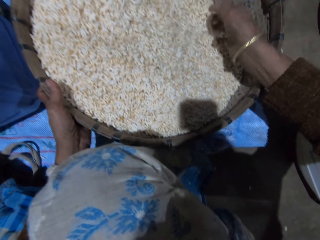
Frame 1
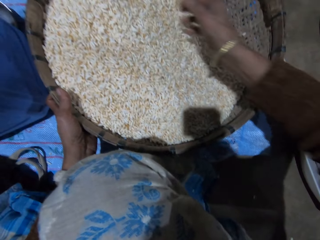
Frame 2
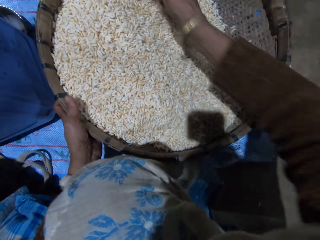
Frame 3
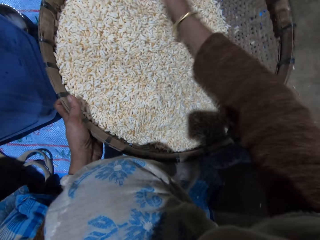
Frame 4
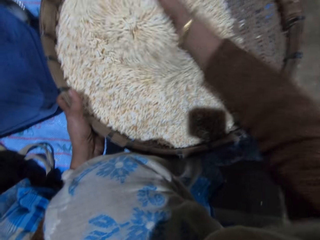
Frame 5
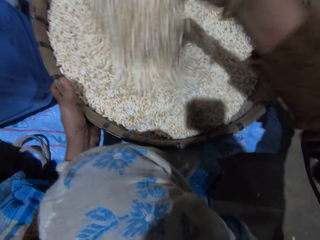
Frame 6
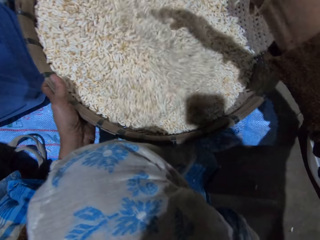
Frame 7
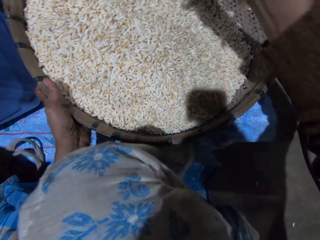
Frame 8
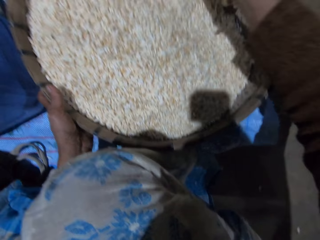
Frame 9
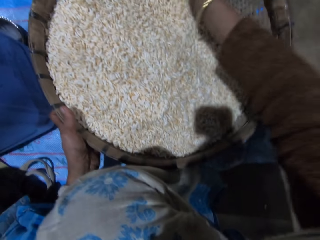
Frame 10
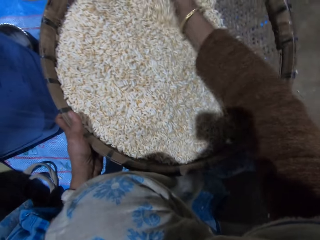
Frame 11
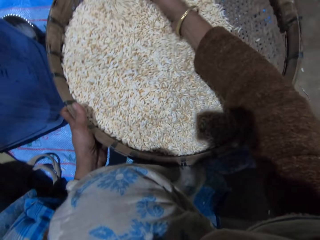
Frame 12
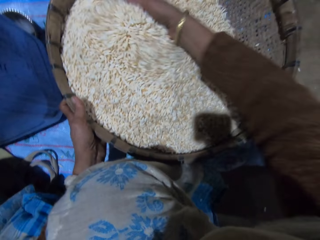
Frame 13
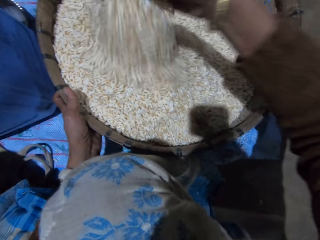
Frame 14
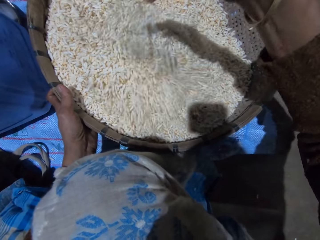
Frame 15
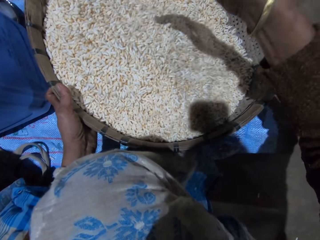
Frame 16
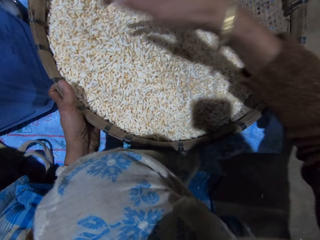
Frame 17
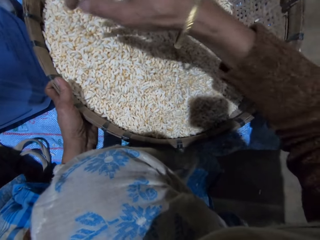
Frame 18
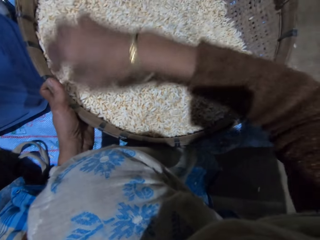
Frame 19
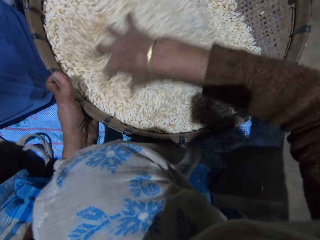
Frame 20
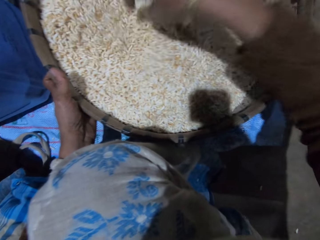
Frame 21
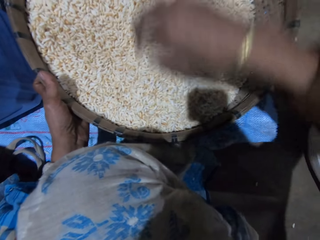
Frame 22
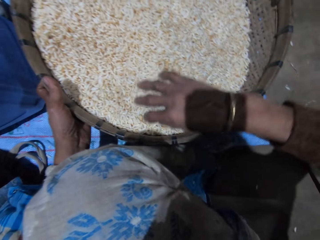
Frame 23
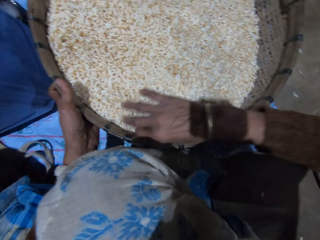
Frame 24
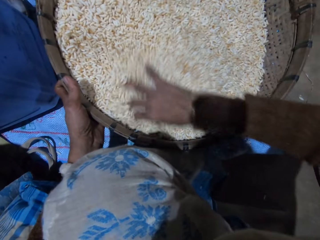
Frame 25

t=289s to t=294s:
The camera wearer turns the grains in the basket on the floor with her right hand.

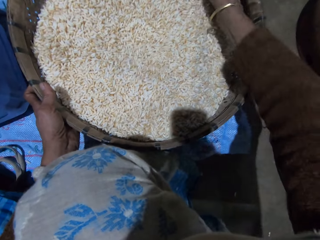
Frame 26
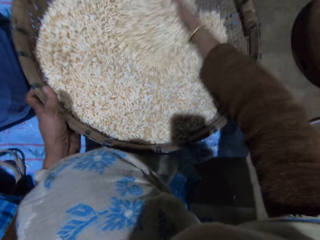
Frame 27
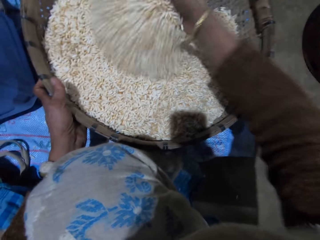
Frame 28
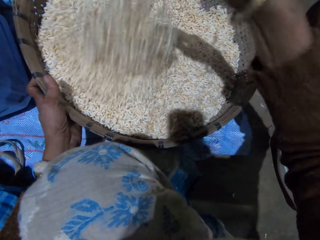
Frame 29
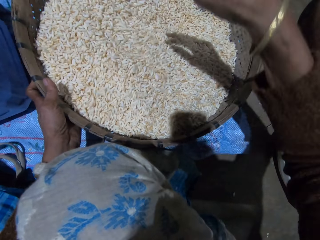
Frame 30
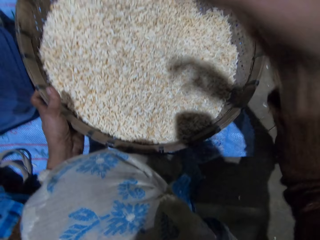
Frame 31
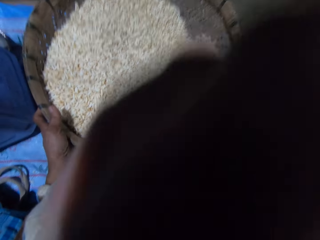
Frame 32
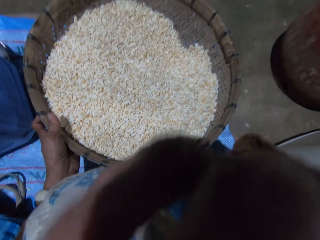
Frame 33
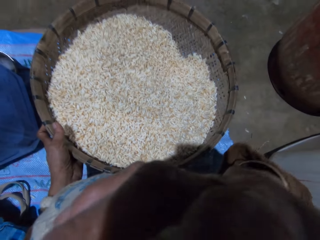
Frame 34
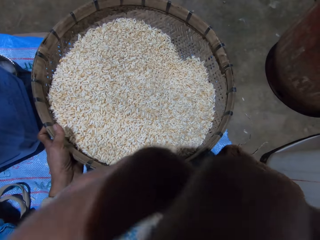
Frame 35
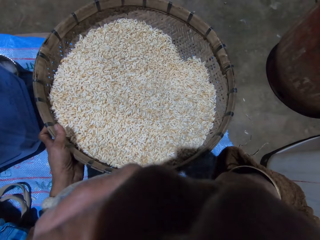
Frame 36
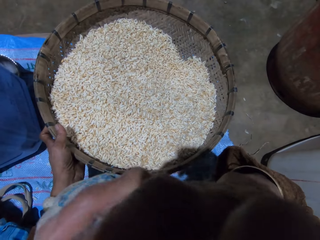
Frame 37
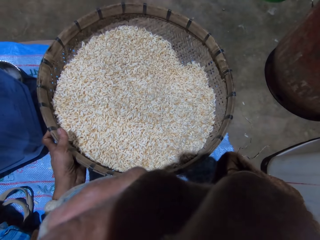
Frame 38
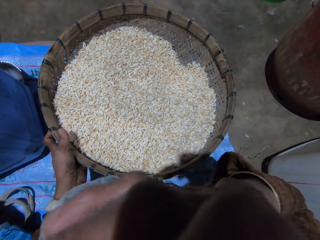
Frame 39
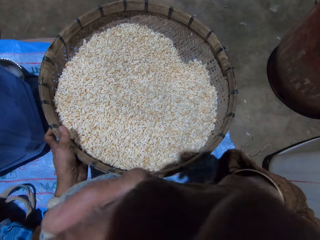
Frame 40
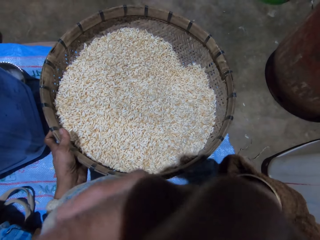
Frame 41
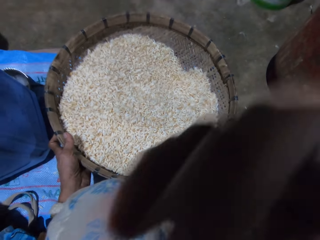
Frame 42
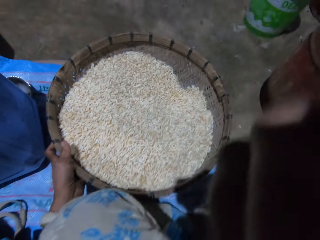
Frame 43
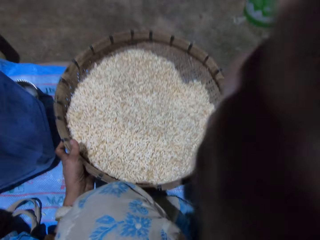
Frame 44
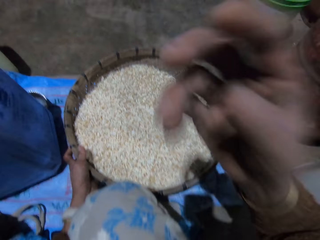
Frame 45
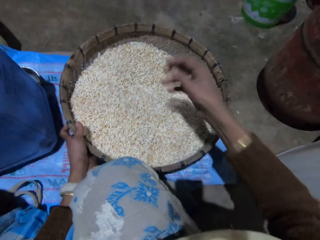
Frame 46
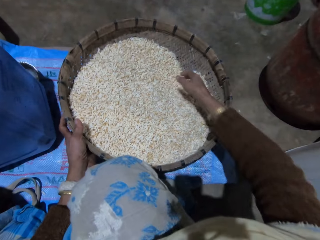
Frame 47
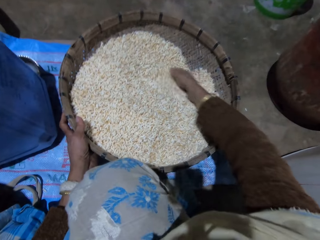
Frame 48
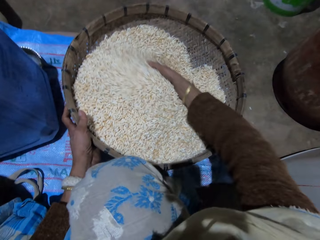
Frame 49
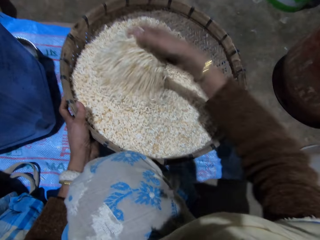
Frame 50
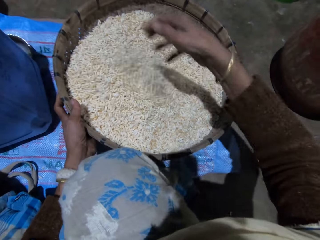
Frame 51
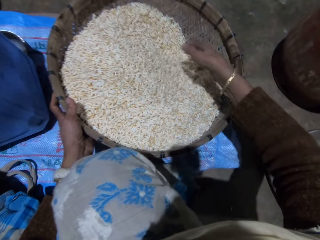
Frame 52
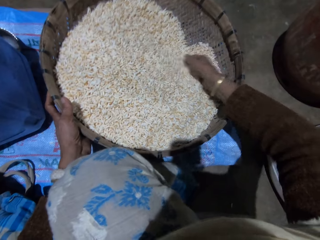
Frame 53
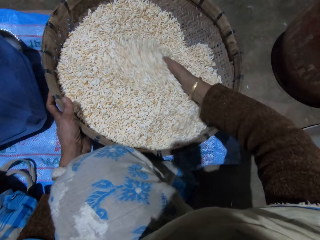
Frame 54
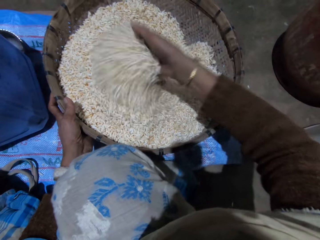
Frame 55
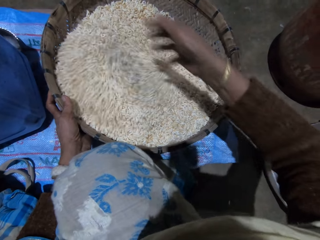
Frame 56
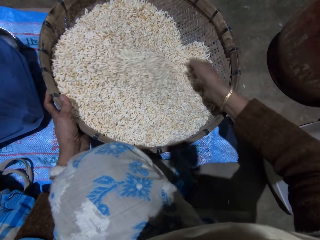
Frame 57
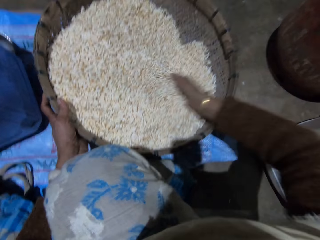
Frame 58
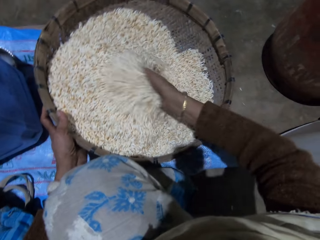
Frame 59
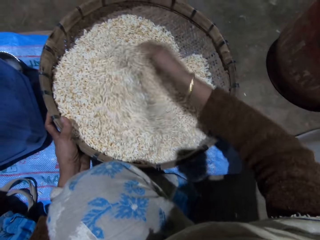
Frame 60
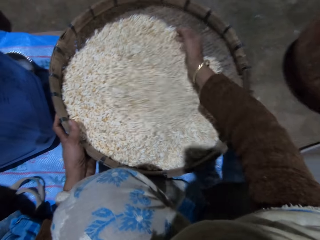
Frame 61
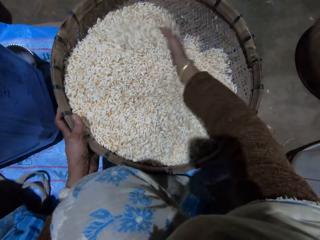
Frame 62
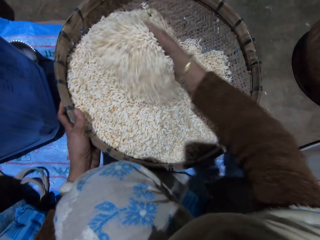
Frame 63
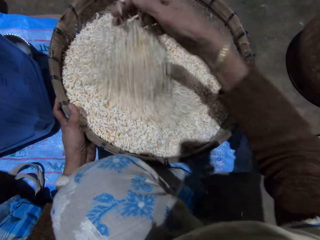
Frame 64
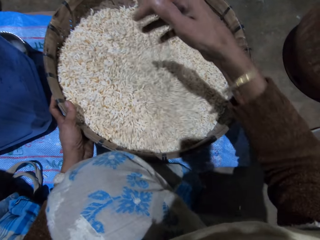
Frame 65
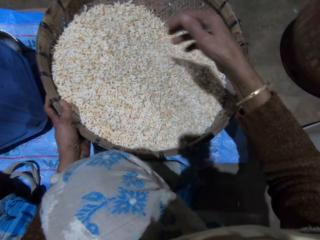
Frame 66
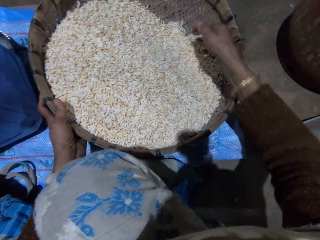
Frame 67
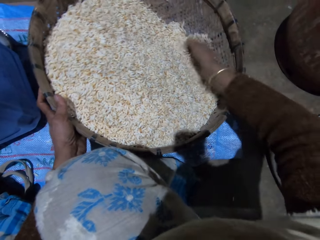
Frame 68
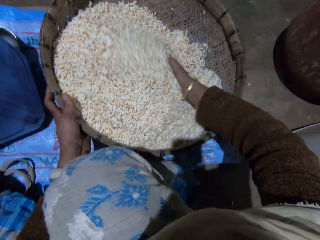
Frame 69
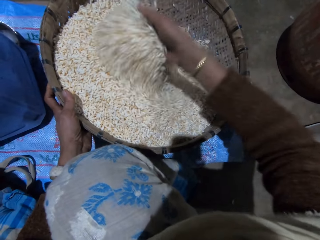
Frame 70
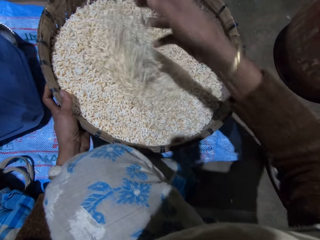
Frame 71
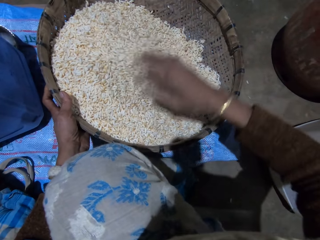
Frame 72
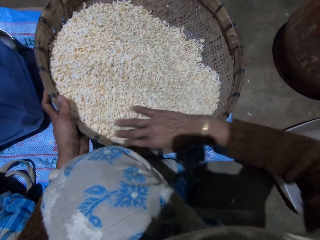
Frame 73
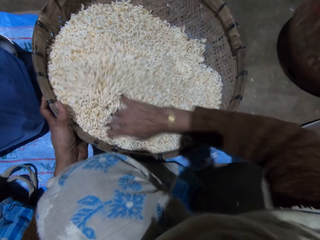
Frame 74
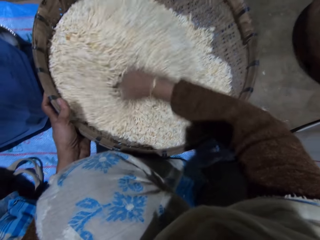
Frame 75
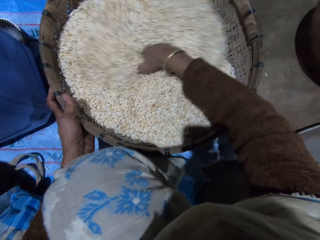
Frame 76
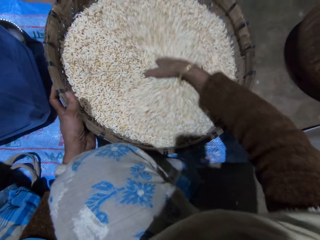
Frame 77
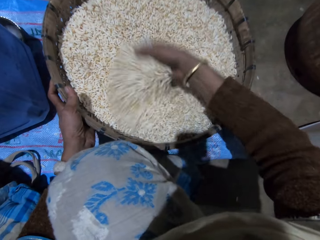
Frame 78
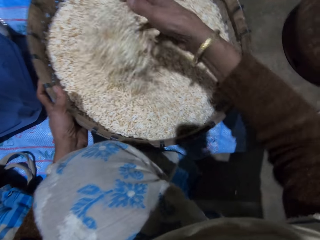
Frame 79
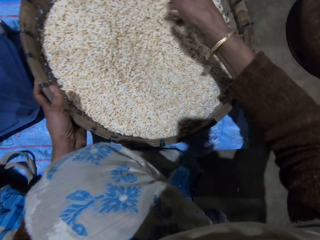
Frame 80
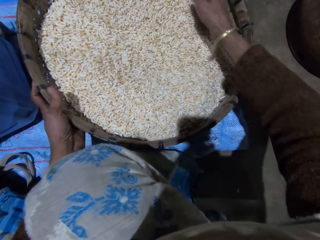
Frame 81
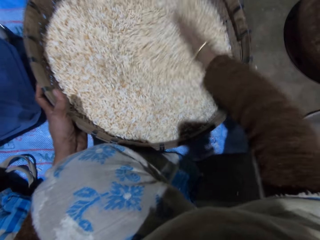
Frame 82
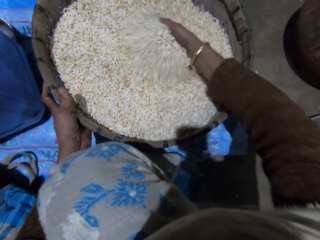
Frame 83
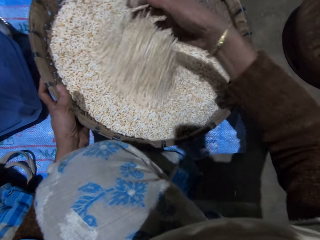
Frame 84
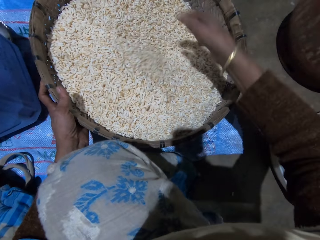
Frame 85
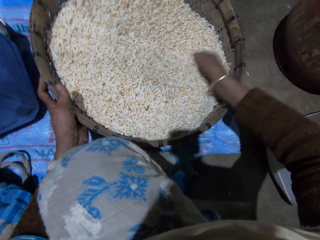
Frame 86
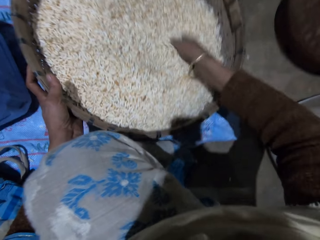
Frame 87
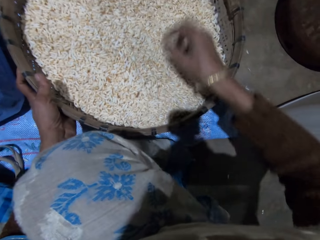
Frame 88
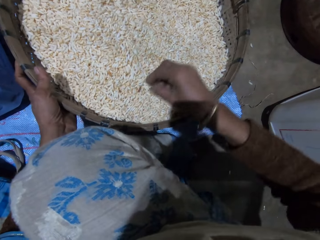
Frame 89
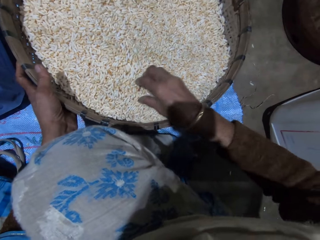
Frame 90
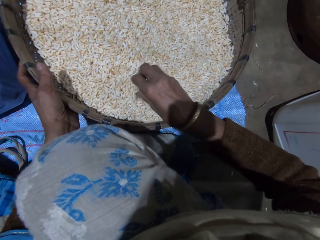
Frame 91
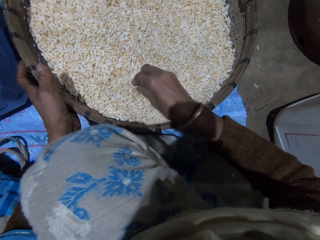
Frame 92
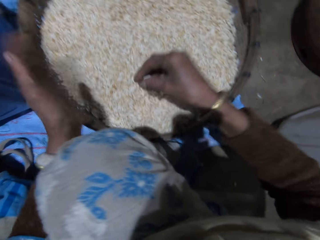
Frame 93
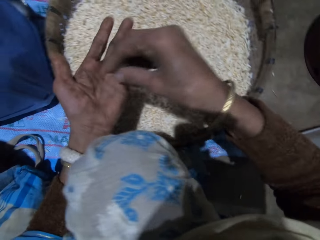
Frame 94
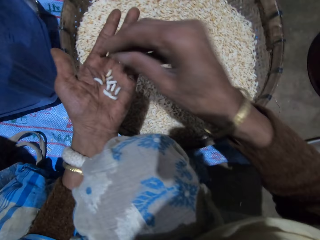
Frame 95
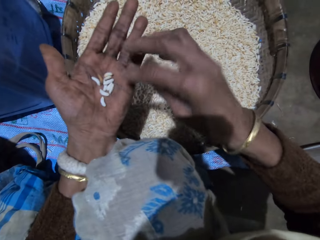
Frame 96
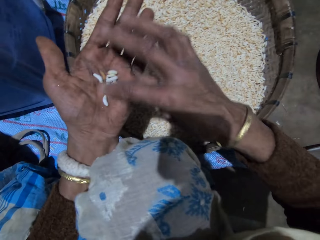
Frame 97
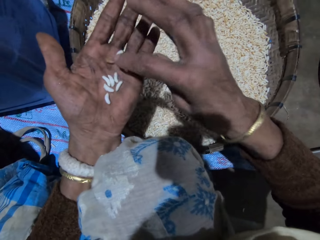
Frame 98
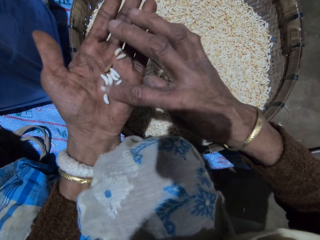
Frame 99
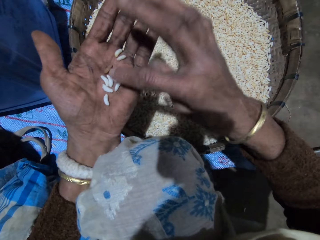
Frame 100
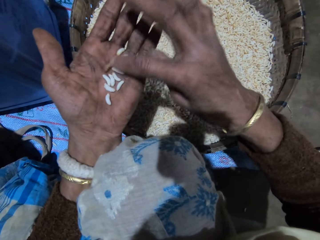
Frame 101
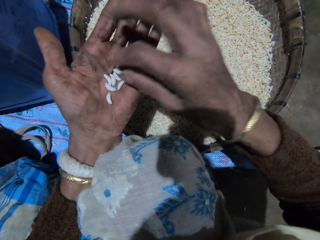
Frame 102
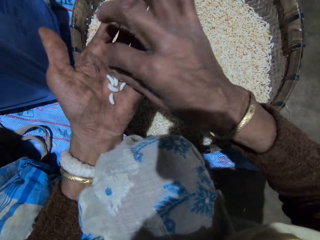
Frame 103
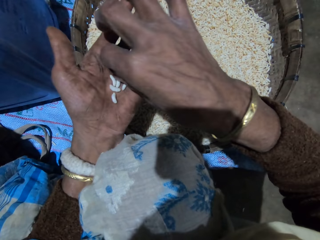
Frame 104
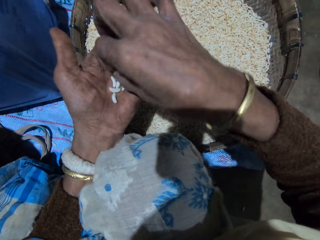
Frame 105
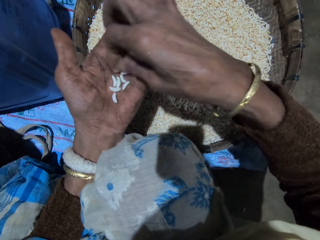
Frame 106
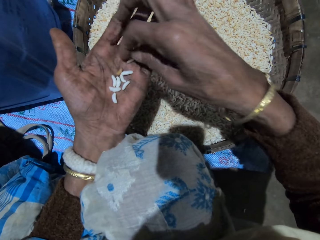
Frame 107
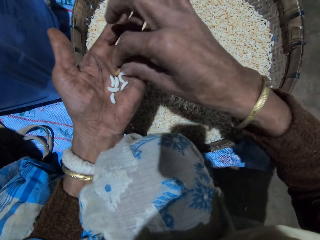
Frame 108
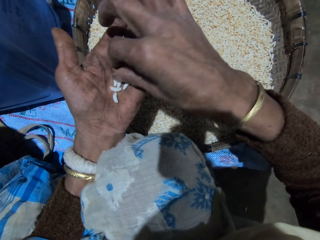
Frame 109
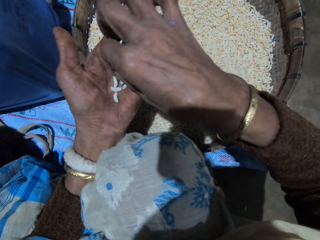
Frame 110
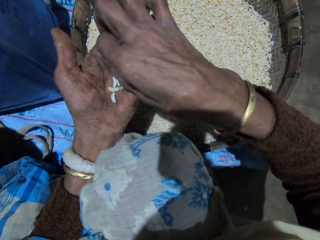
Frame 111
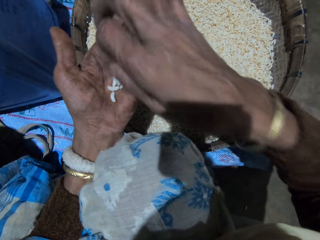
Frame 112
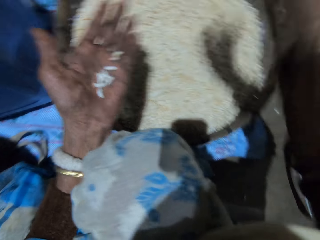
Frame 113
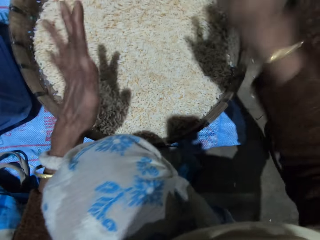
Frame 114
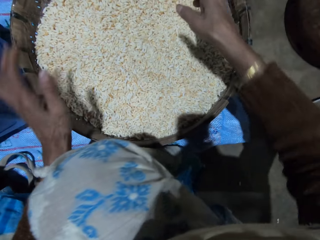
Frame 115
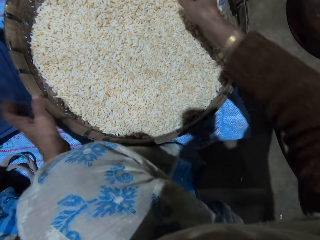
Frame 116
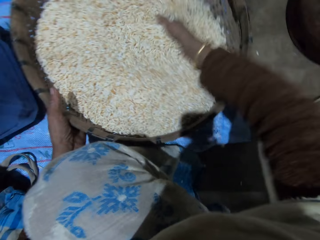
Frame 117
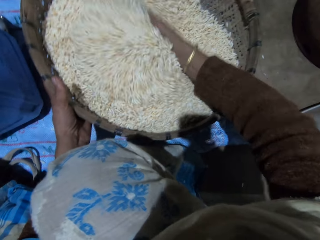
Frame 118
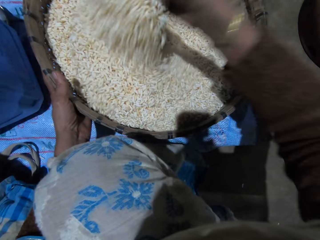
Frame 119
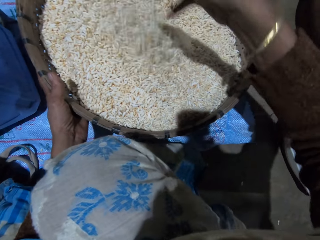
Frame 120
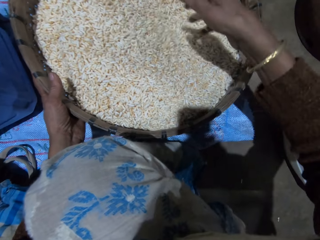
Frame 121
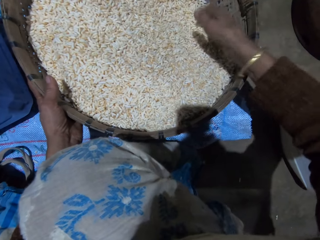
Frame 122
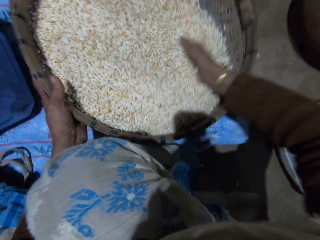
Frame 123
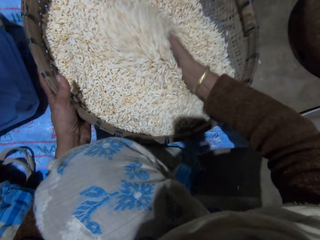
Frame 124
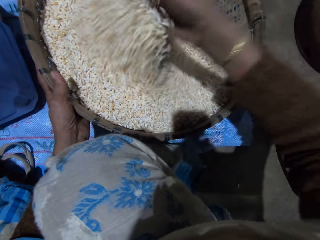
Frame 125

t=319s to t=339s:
The camera wearer touches her face. She adjusts the camera. She sorts grains with her right hand. She turns the grains in a basket on the floor with her right hand. She picks grains from the basket with her right hand. She drops the grains in her right hand on her left hand. She sorts the grains with her right hand. She turns the grains in her left hand with her right hand. She picks dirt from her left hand with her right hand. She throws the dirt with her right hand. She pours the dirt in her left hand into the basket. She sorts the grains with her right hand. She turns the grains in the basket on the floor with her right hand.
